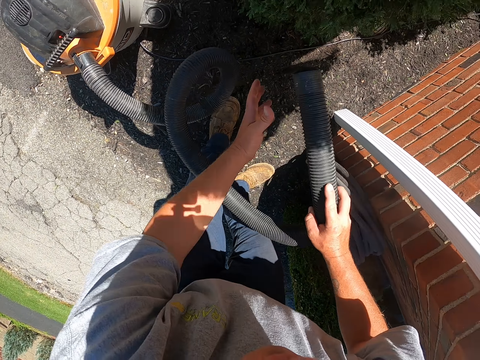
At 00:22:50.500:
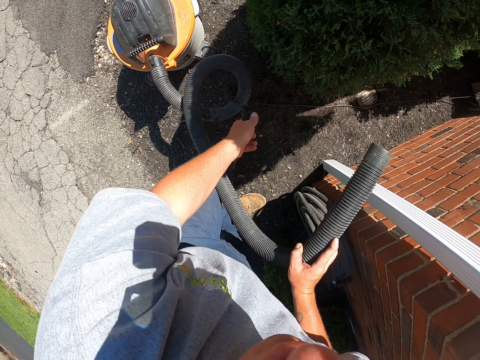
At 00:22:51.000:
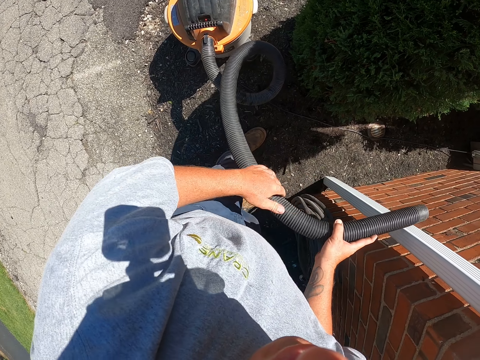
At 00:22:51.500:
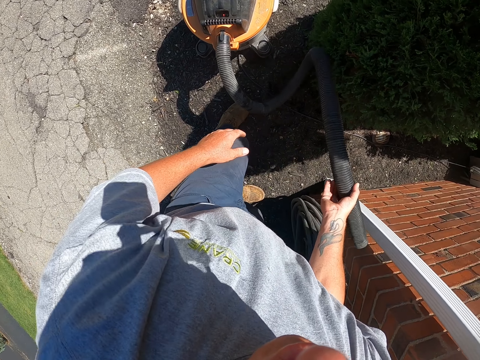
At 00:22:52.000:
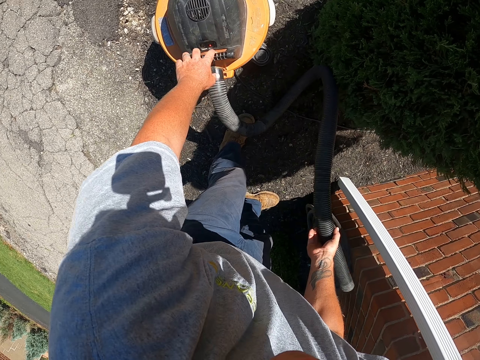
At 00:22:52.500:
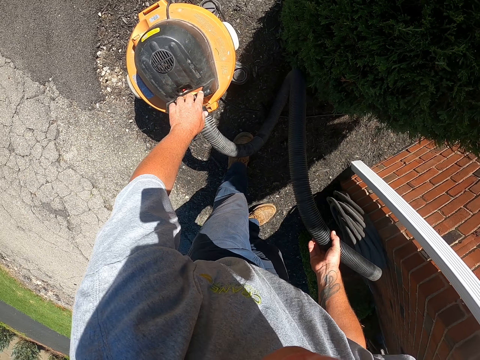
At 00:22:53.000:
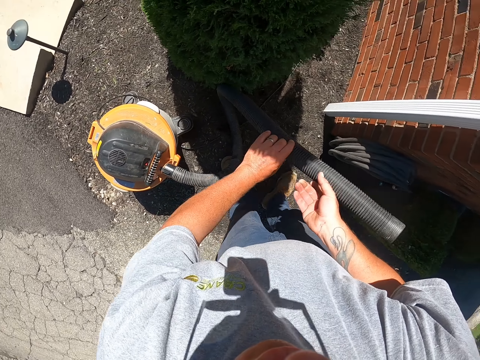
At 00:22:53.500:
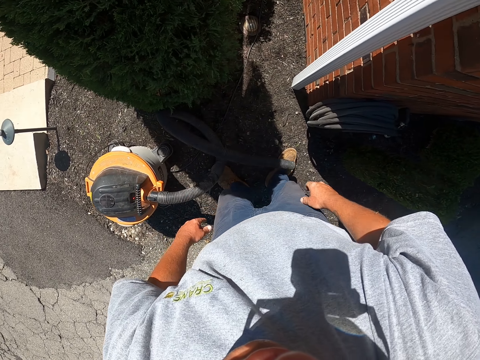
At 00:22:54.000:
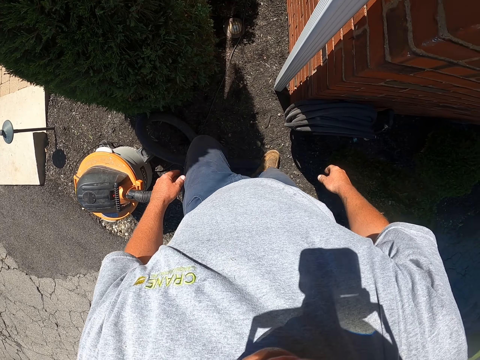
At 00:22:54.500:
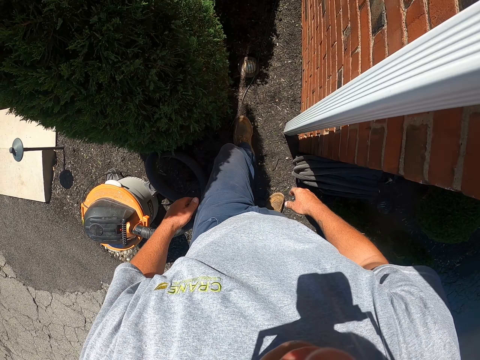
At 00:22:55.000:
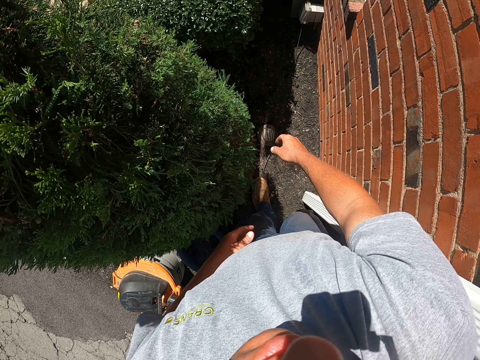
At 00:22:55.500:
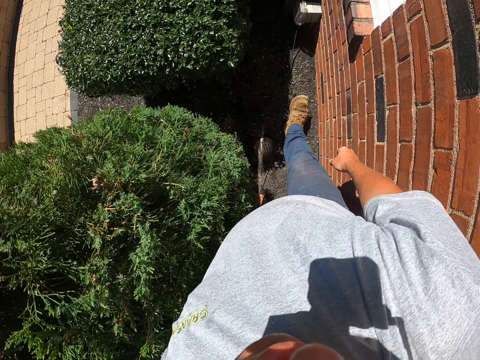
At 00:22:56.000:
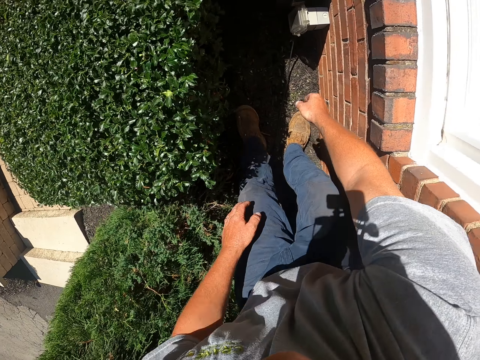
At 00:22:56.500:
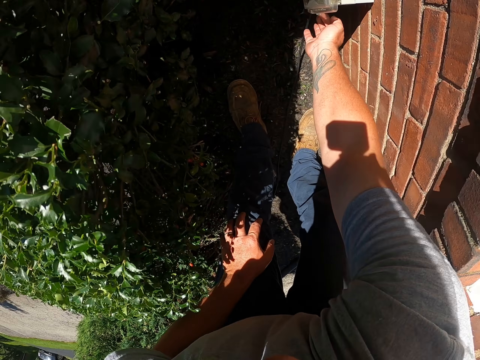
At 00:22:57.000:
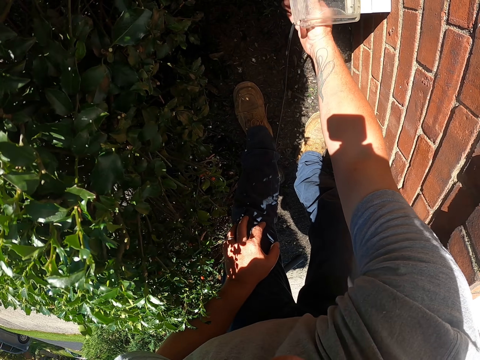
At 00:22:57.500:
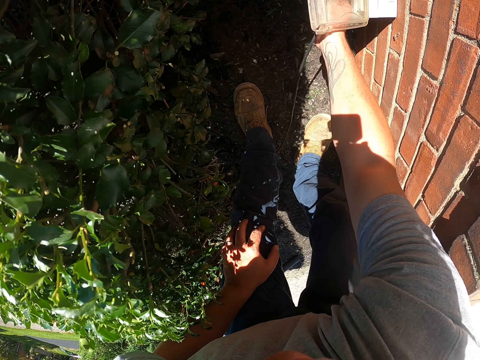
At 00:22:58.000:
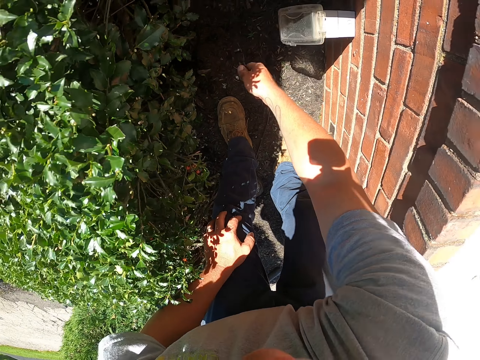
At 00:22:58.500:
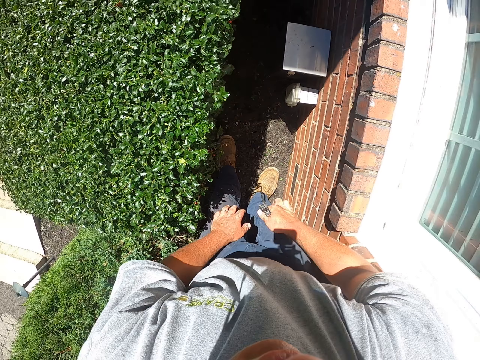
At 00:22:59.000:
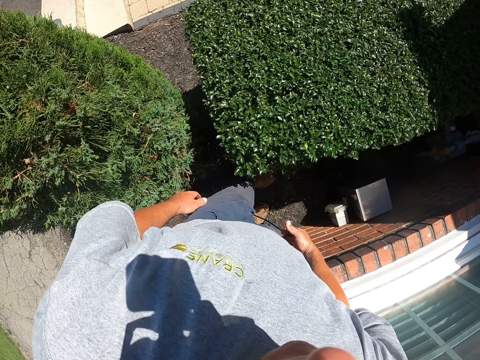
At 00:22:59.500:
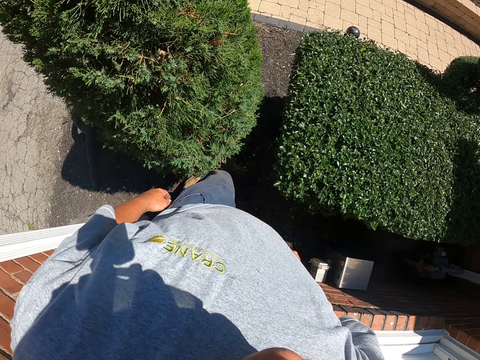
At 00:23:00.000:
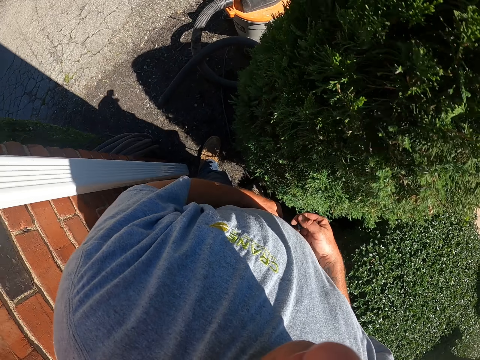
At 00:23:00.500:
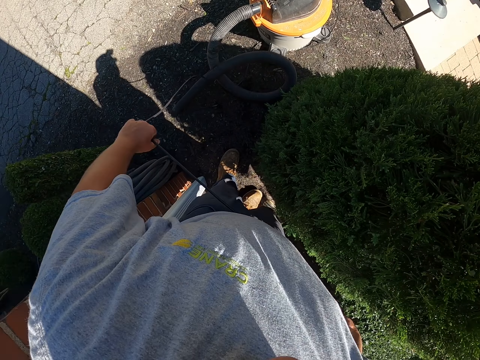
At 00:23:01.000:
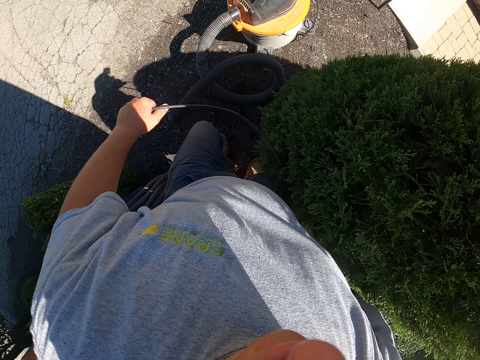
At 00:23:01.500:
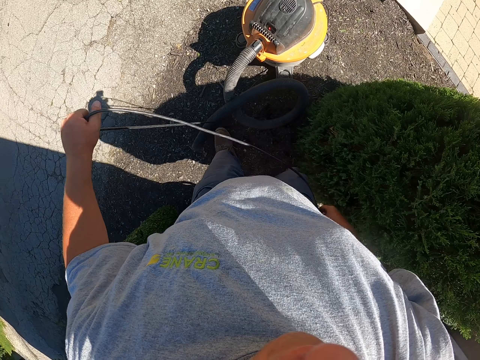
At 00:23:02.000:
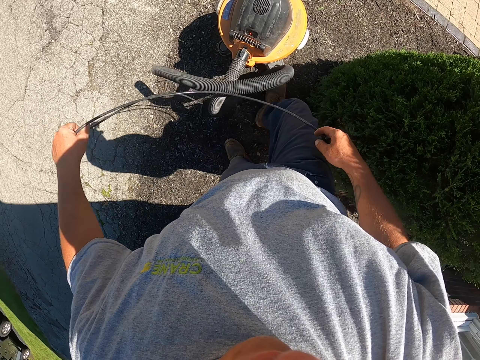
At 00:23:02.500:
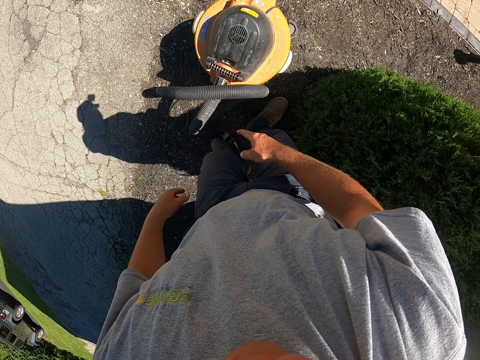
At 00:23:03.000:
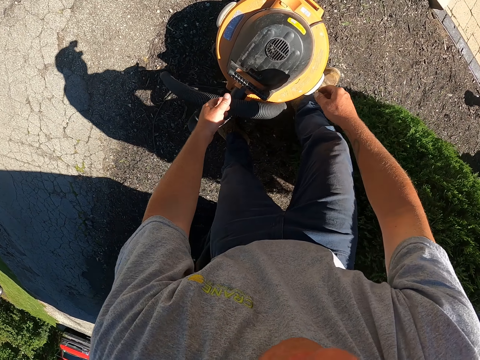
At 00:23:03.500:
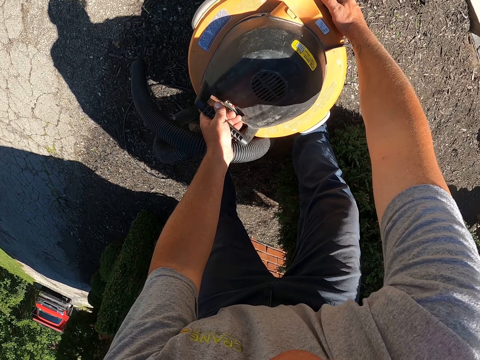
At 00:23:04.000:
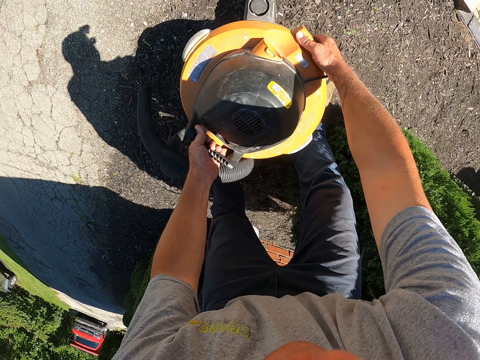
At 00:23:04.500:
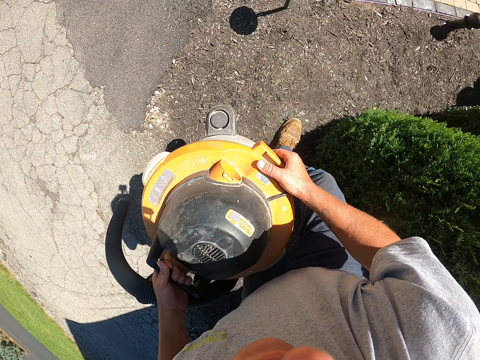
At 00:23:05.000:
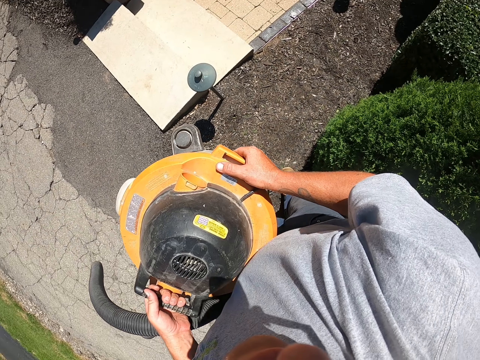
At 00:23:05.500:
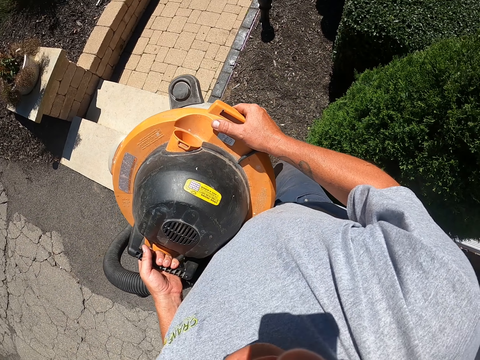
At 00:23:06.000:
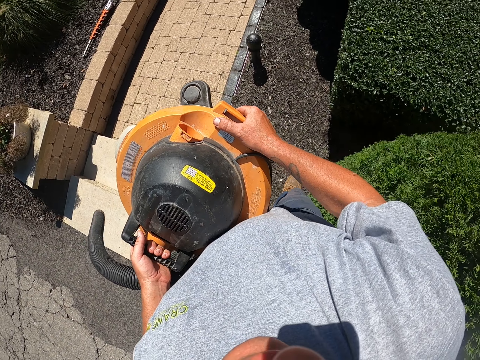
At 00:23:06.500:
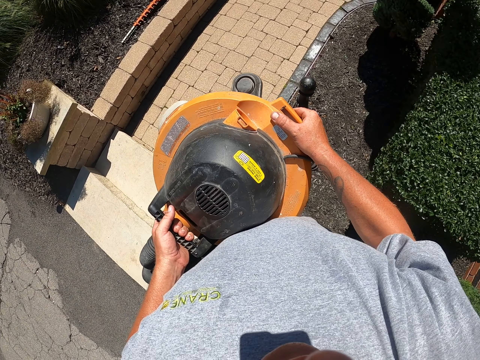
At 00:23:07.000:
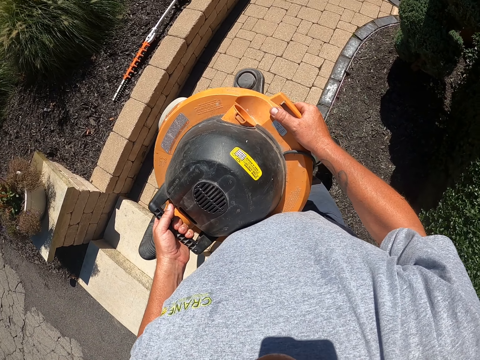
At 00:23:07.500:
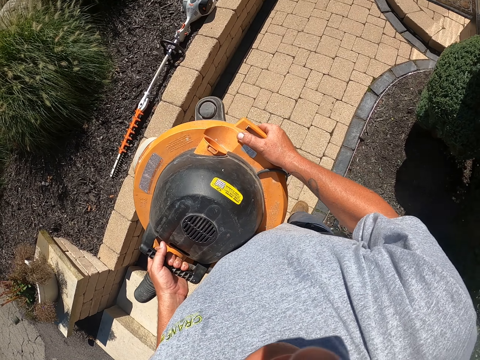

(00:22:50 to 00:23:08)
The camera wearer touches the pipe. They remove a stick on the vacuum cleaner. They move the pipe. They throw the stick away. They put the vacuum hose down. They step forward. They disconnect the cable. They stand. They pass the cable to the left hand. They step forward. They drop the cable. They lift the garden vacuum. They walk around. They carry the vacuum cleaner.

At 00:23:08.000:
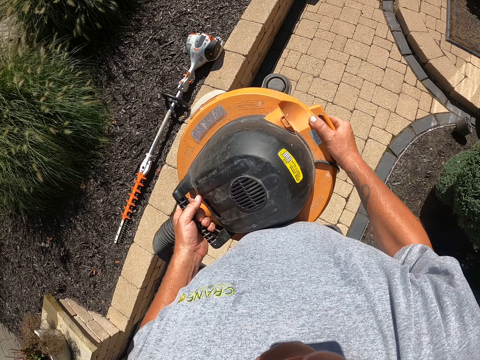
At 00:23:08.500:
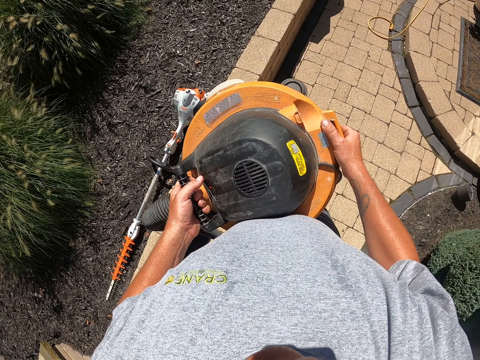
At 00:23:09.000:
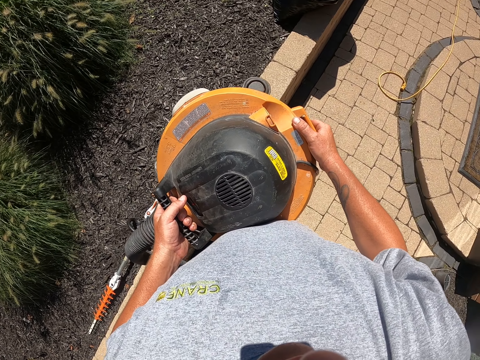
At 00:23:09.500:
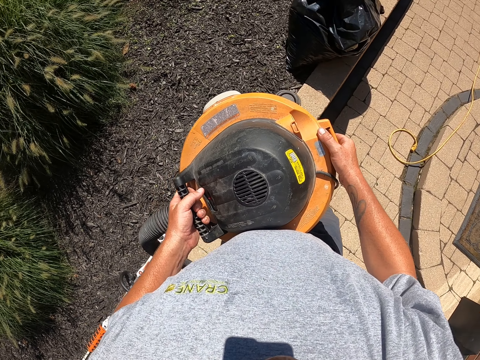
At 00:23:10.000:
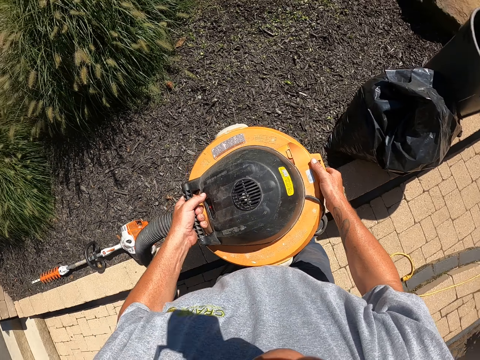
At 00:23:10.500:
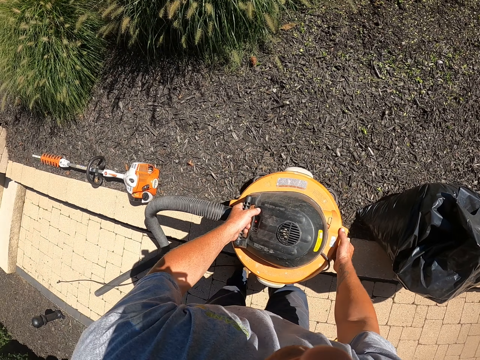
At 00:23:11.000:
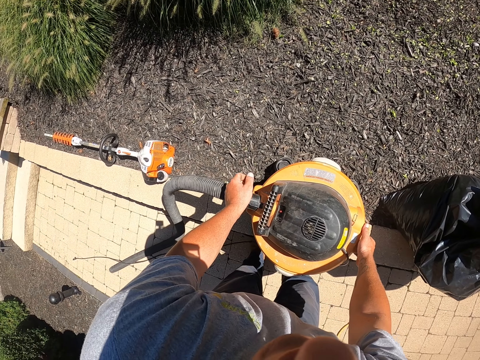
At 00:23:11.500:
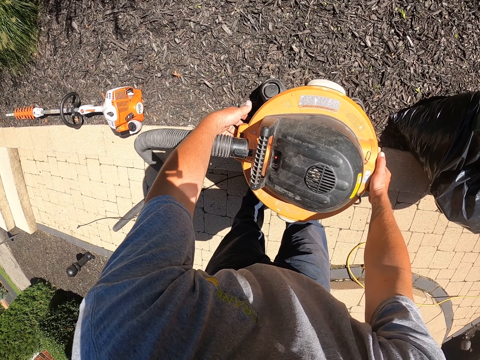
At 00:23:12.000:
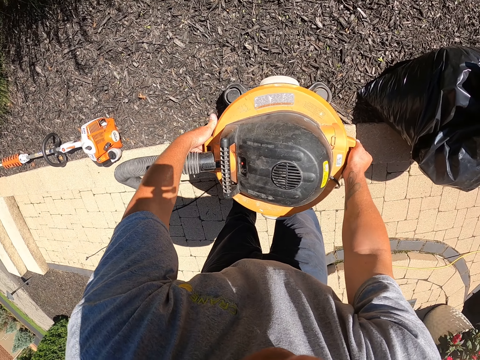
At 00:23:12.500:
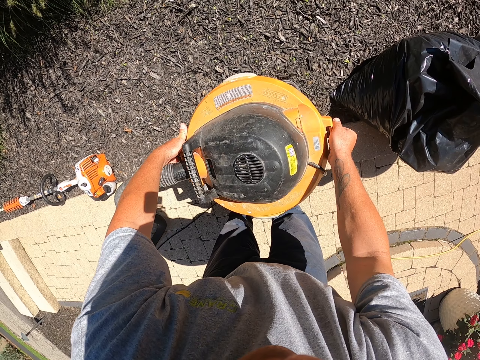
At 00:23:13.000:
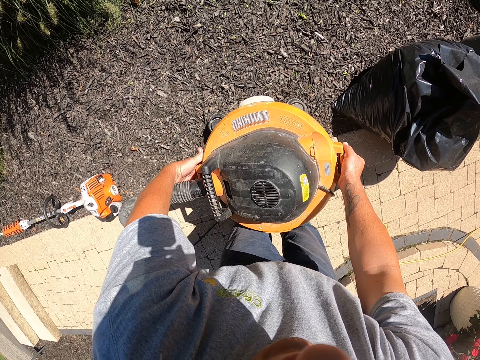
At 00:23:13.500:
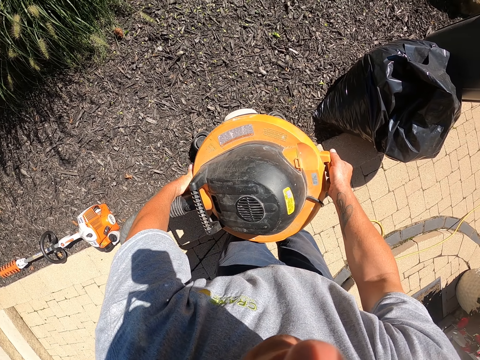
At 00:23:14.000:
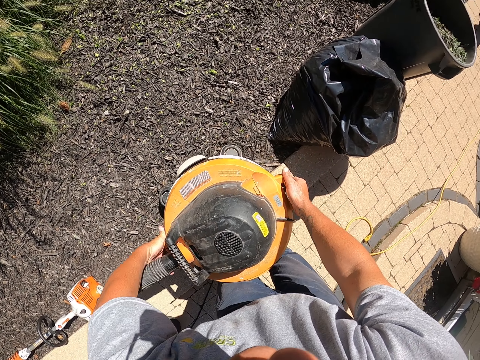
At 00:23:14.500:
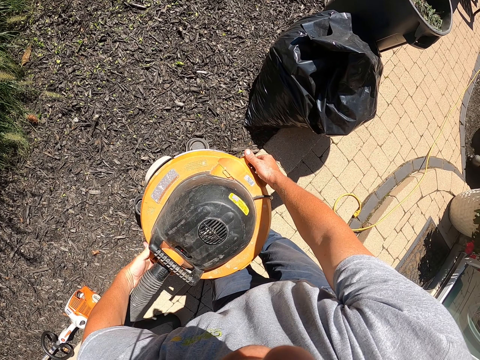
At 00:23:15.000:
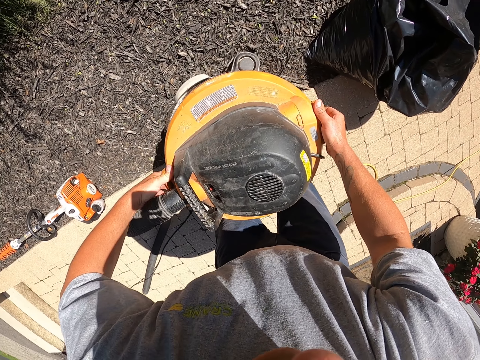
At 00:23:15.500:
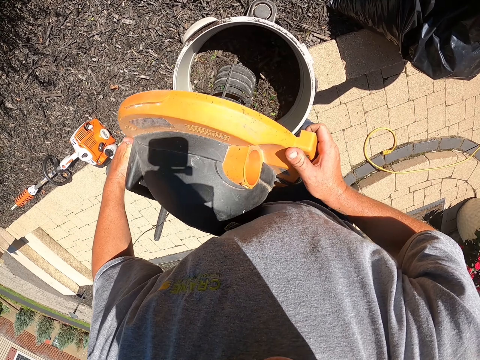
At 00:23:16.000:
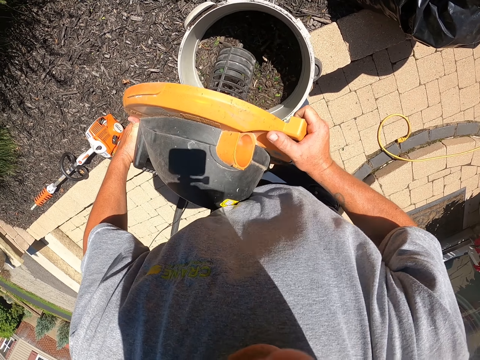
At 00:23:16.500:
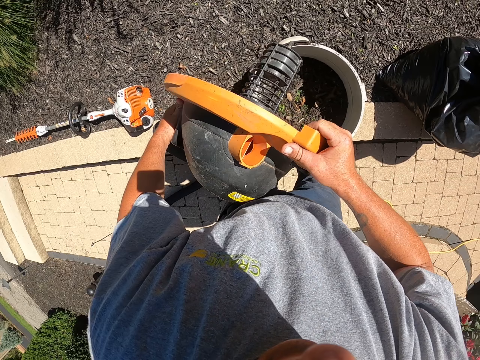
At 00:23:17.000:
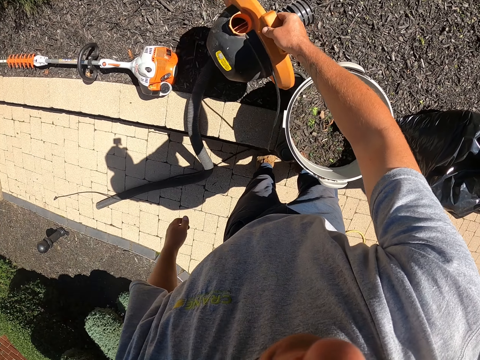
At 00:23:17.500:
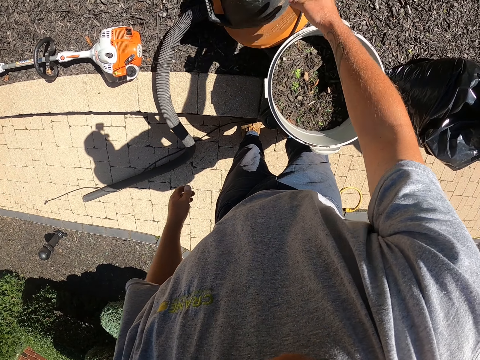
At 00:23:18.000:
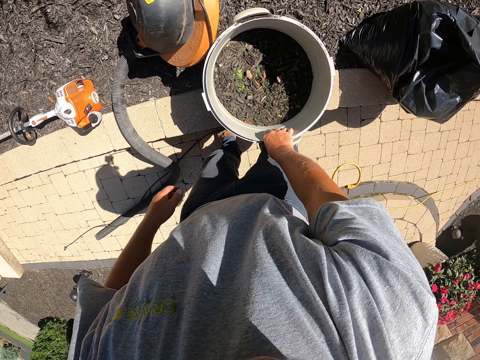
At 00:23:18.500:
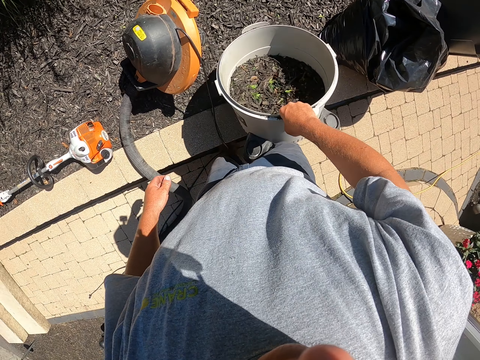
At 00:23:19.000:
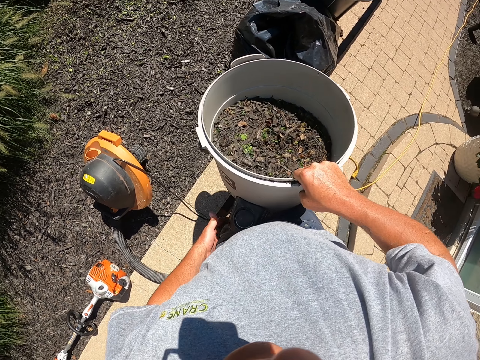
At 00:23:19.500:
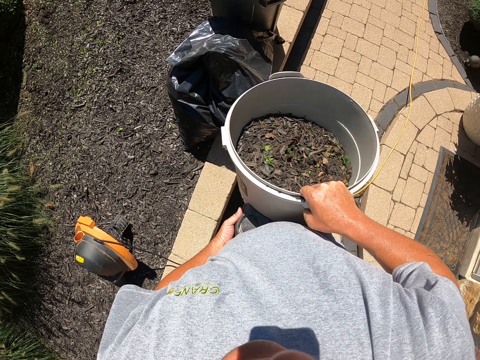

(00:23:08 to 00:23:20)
The camera wearer puts the garden vacuum down. They move the garden vacuum. They lift the lid. They hit the lid on the container. They put the lid on the ground. They lift the container. They touch the container.
